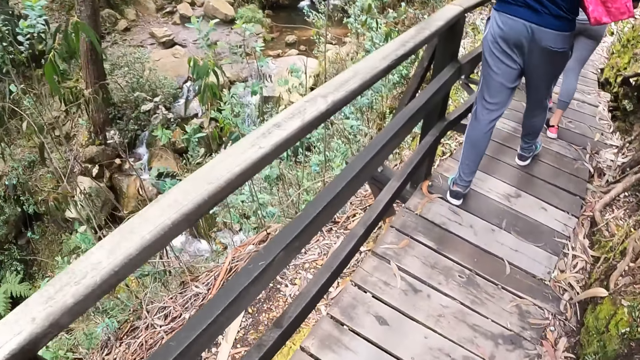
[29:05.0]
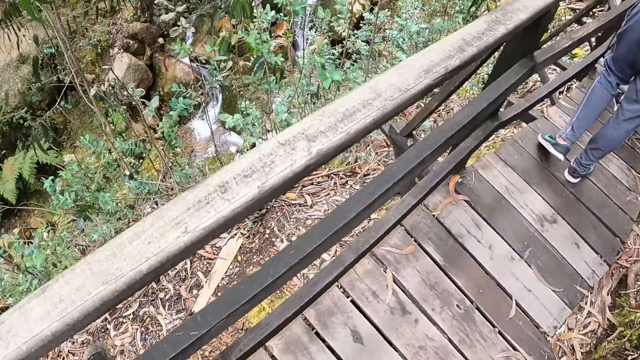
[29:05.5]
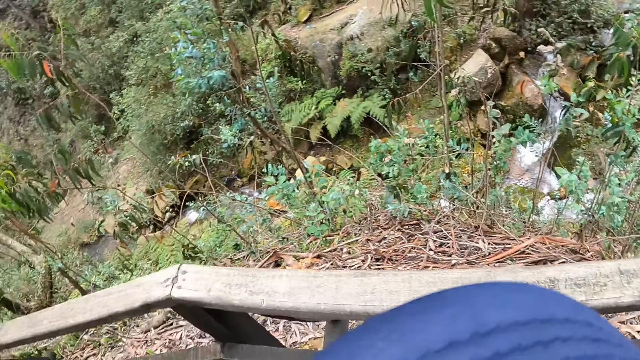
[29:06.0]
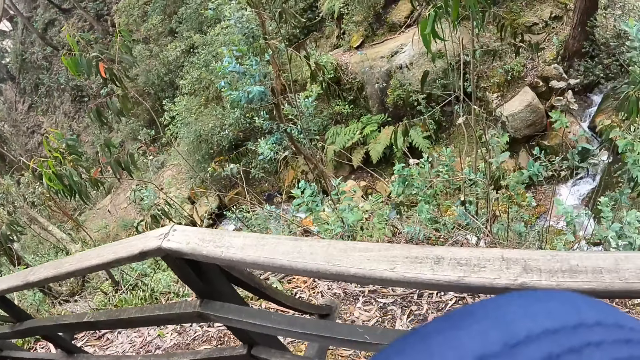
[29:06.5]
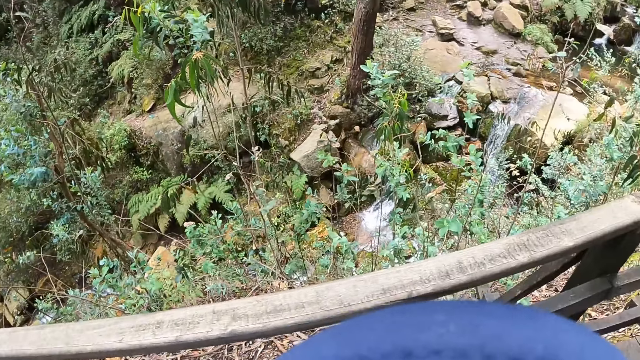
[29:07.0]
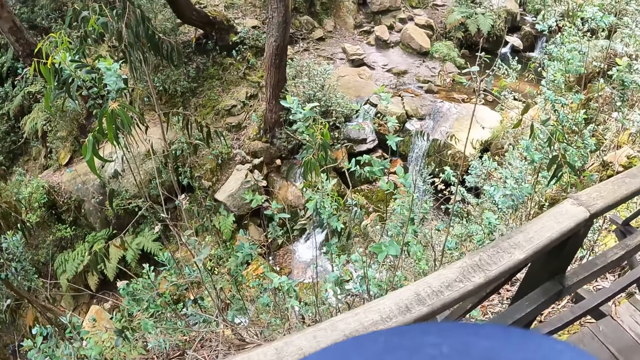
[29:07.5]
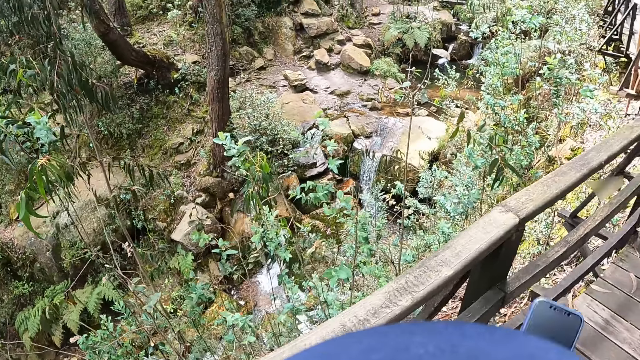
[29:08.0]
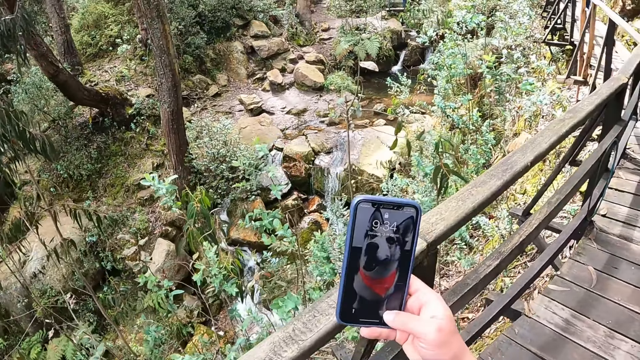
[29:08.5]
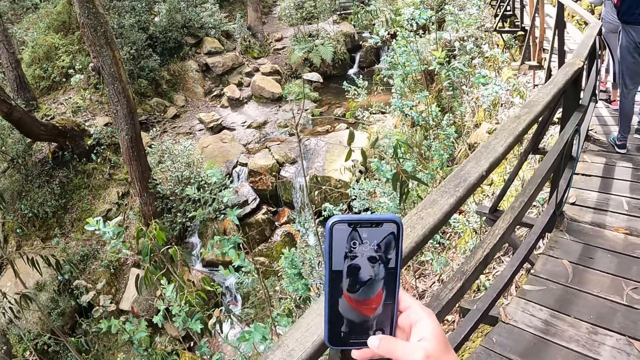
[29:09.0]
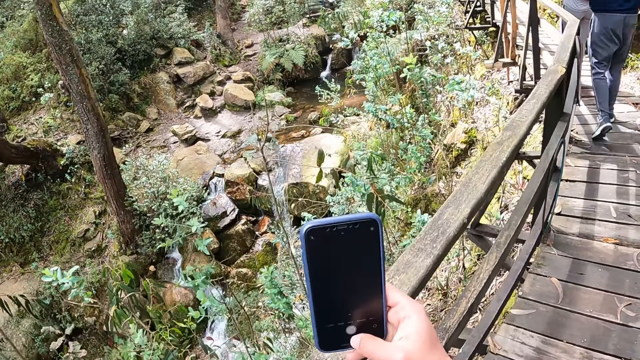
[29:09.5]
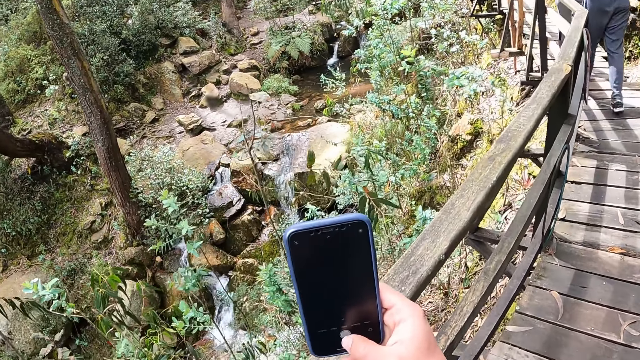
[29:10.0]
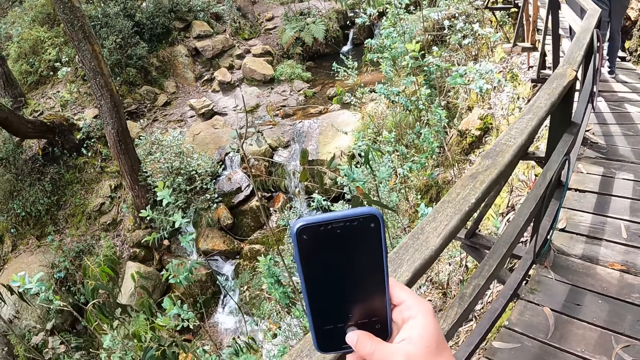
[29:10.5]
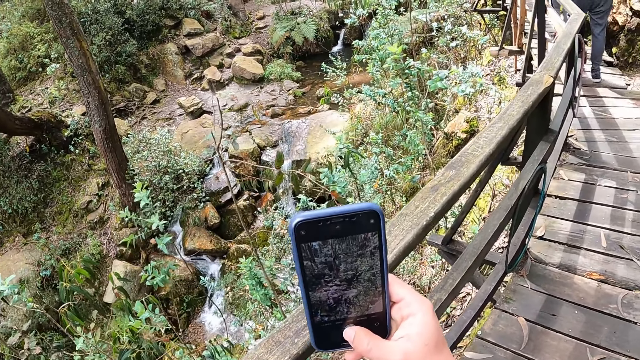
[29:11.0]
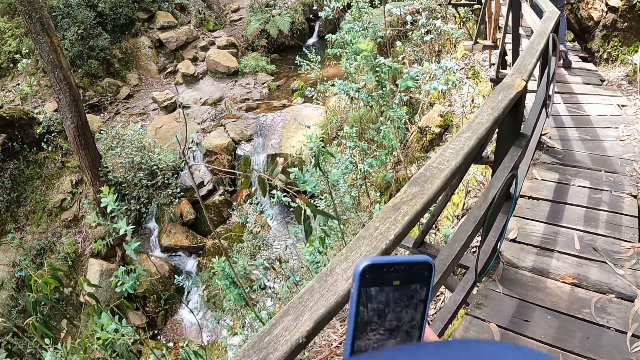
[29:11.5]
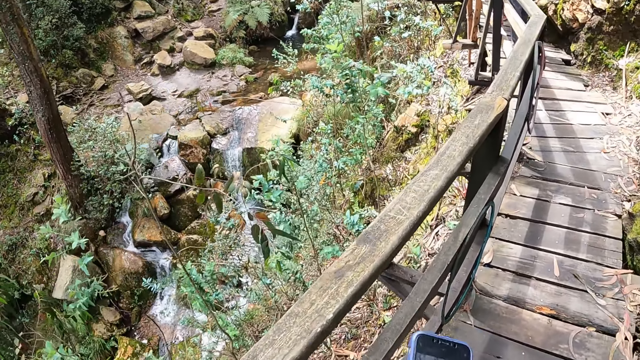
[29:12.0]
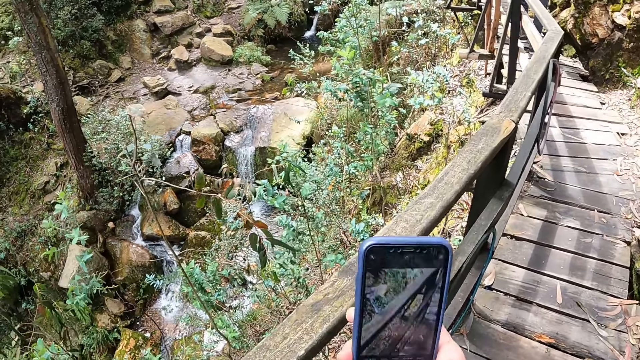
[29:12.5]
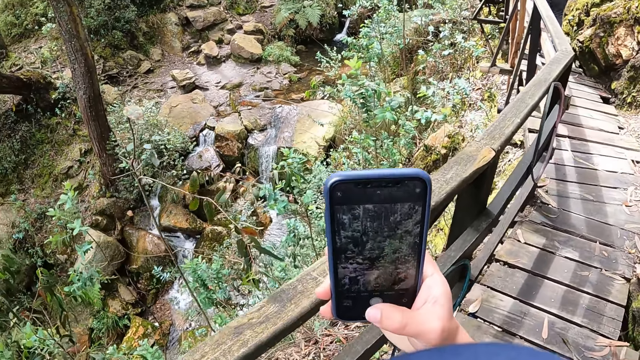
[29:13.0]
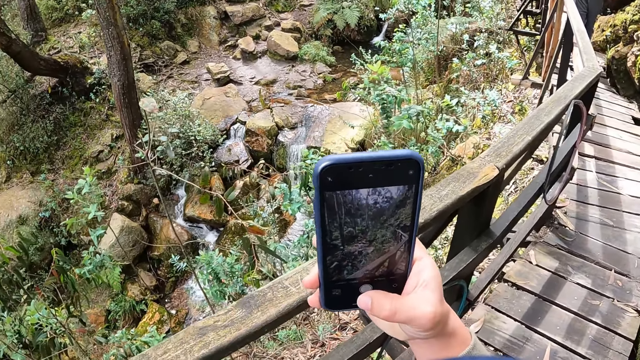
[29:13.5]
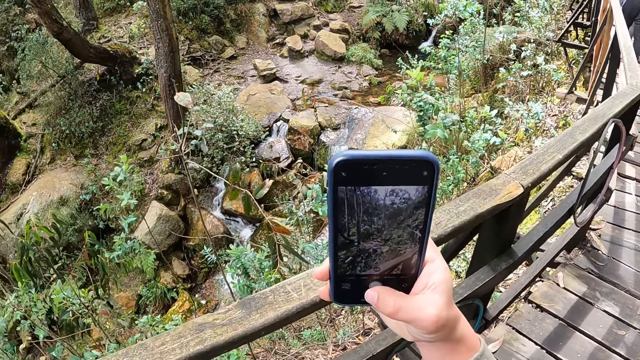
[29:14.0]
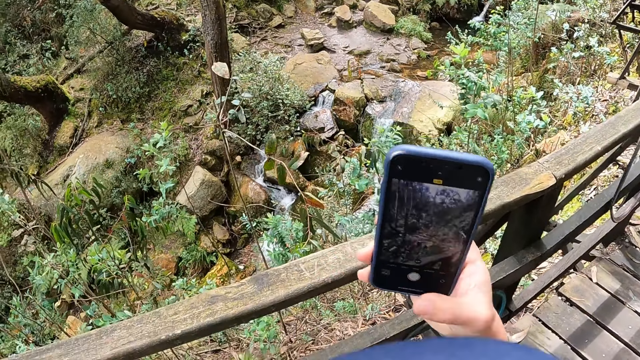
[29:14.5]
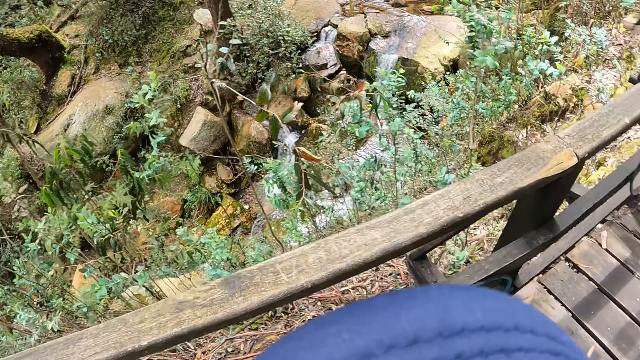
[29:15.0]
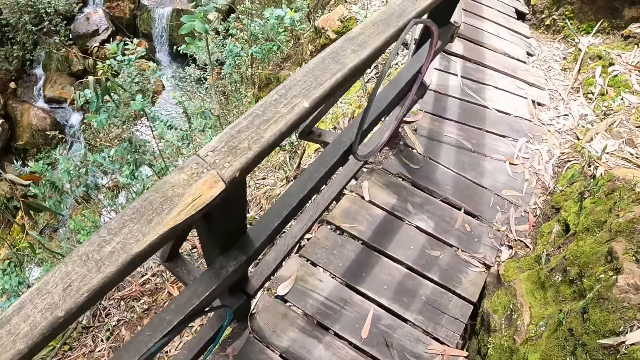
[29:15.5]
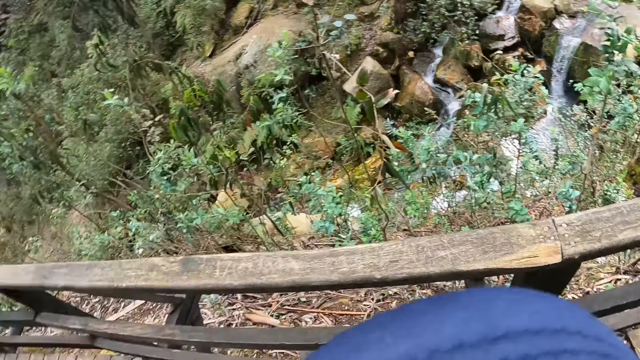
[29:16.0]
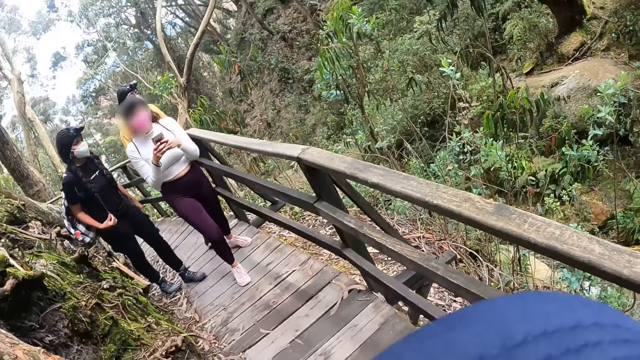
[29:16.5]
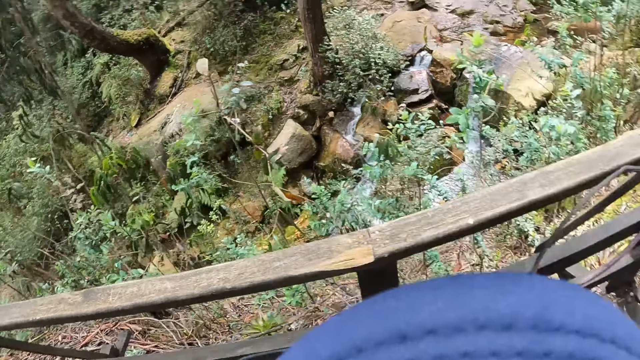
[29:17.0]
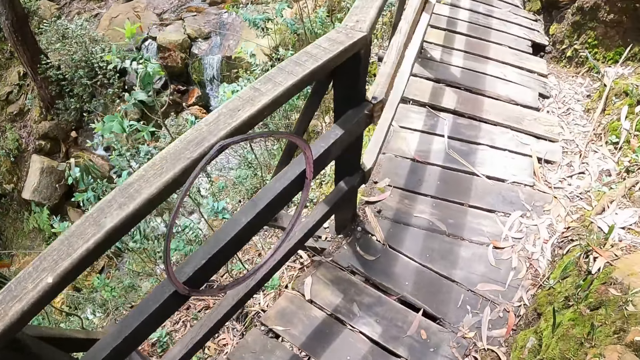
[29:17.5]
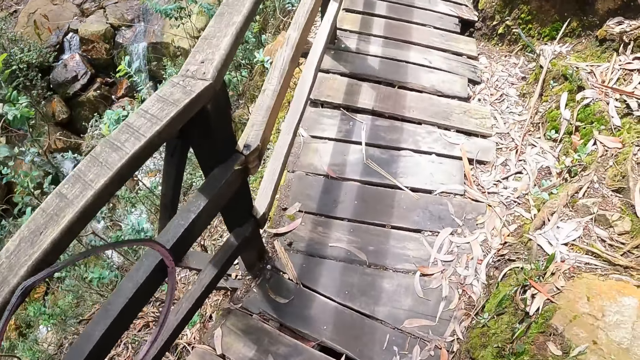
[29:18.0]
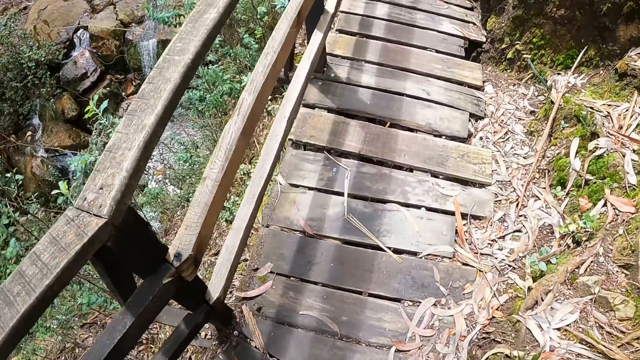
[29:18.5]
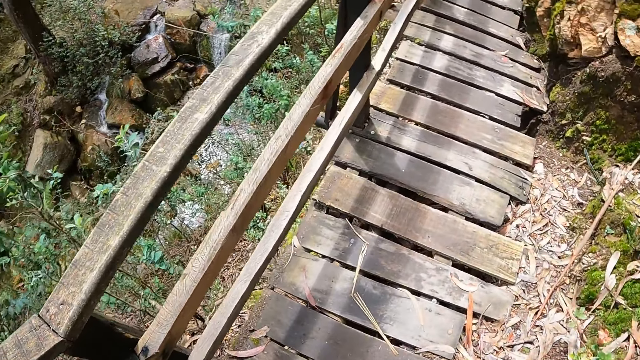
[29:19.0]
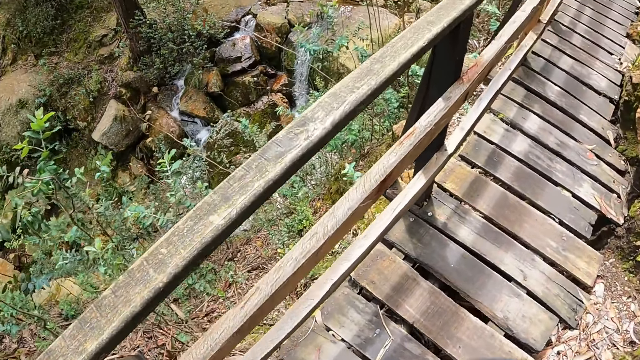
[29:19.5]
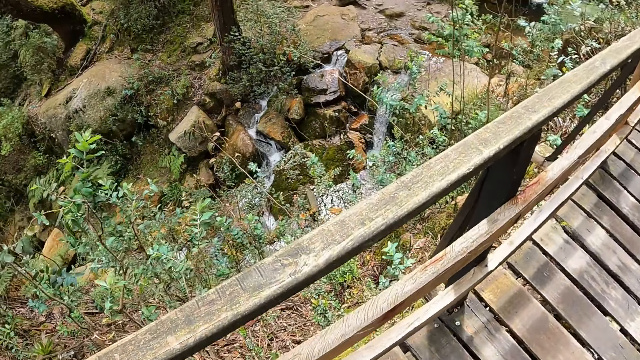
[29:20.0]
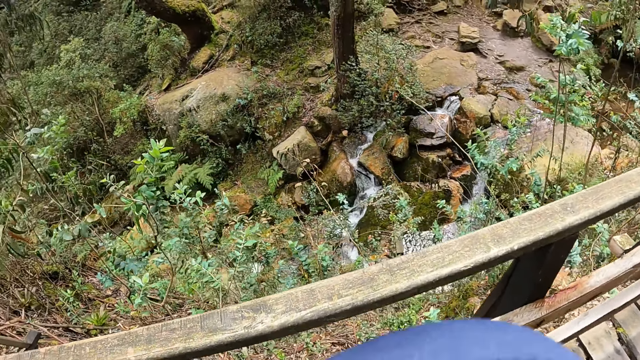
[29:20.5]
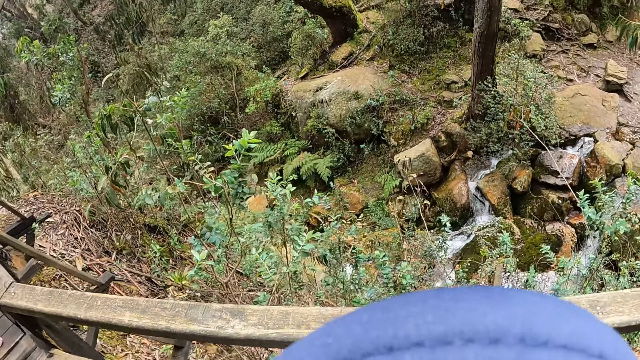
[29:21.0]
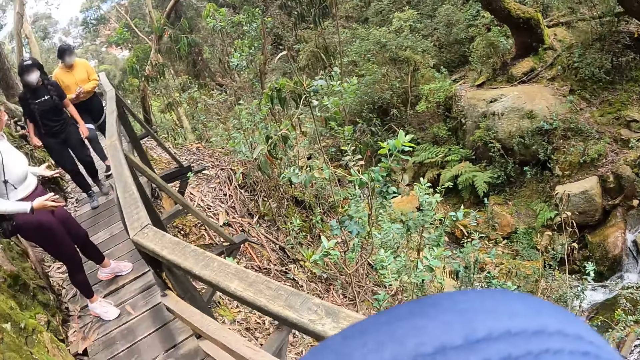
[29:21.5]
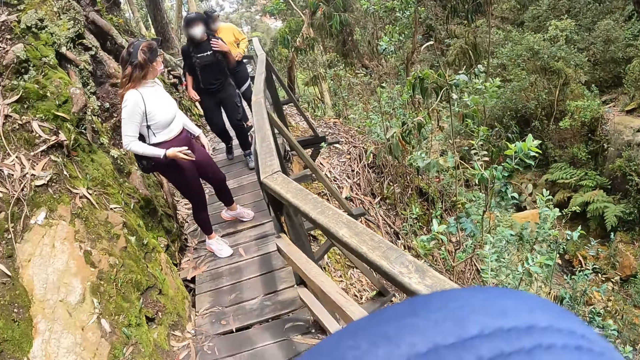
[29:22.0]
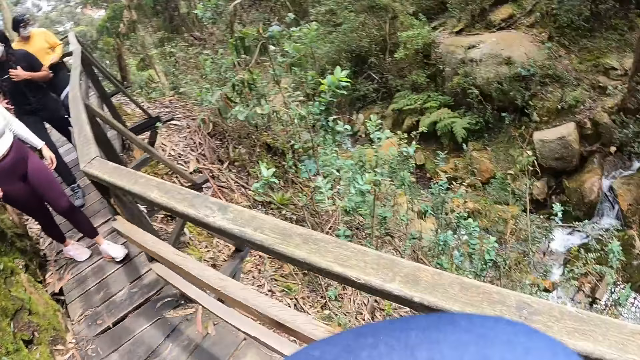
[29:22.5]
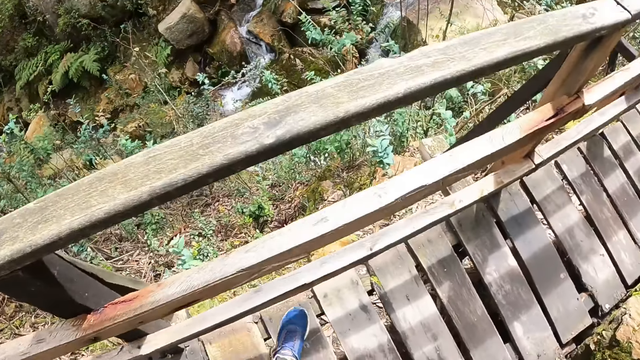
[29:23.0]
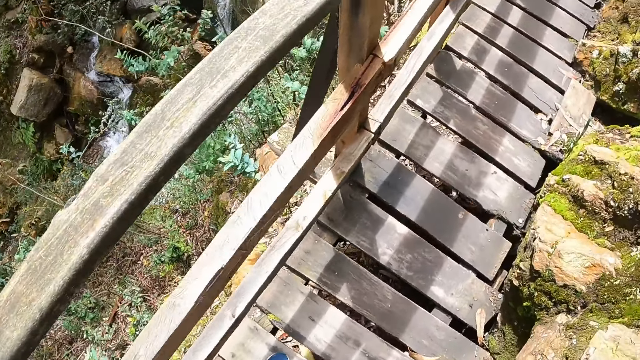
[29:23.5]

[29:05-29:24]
The camera wearer operates the mobile phone with her right hand. She takes a picture. She operates the mobile phone with her right hand again. The woman operates the mobile phones with both hands. The camera wearer walks on the bridge with the group of people.

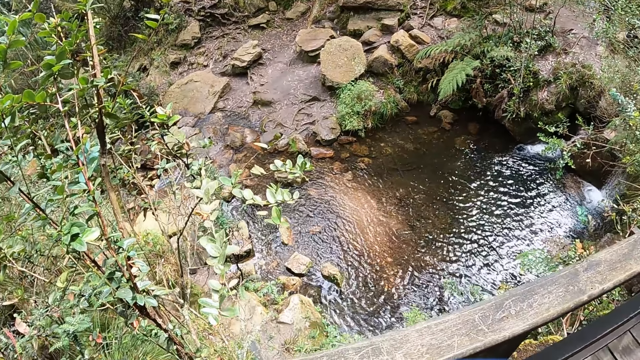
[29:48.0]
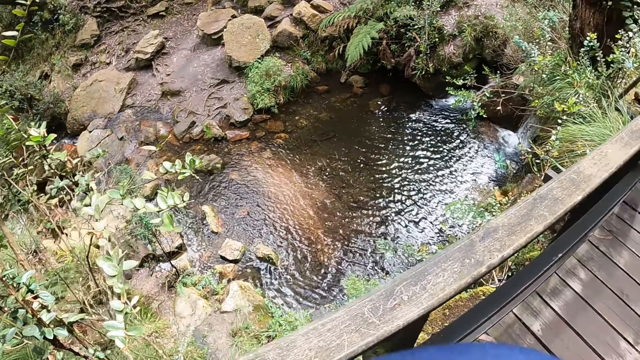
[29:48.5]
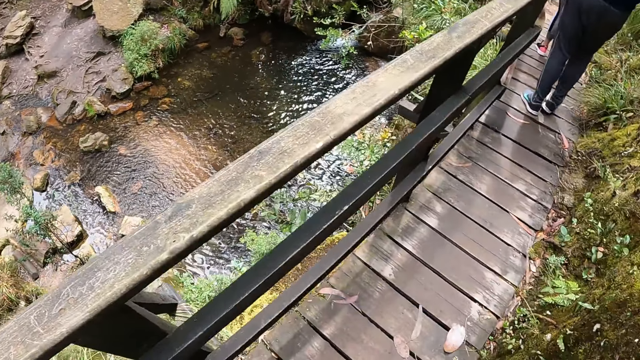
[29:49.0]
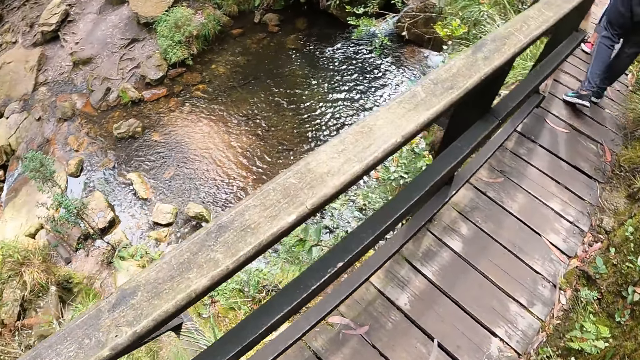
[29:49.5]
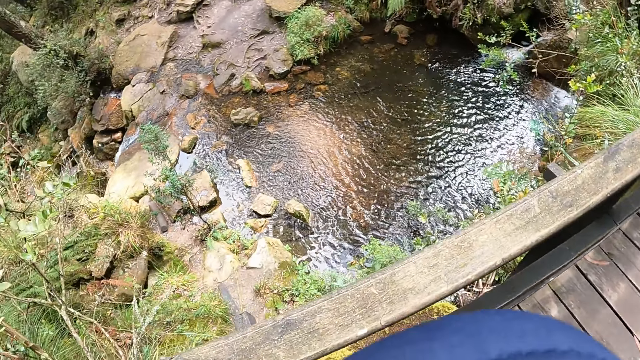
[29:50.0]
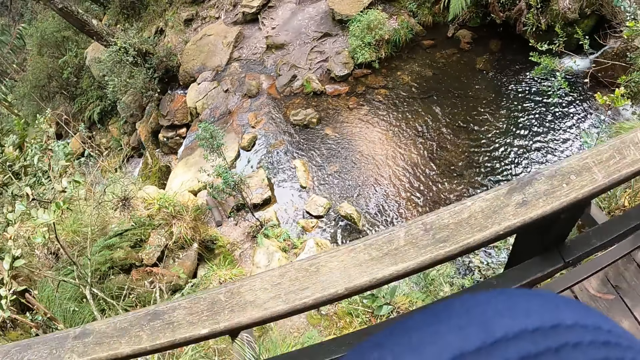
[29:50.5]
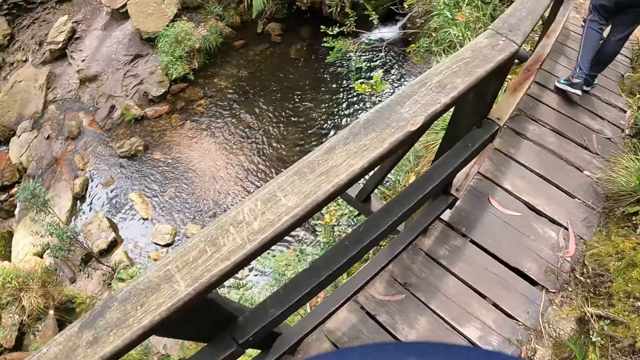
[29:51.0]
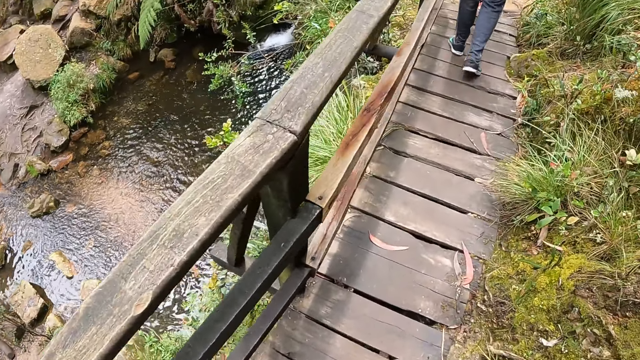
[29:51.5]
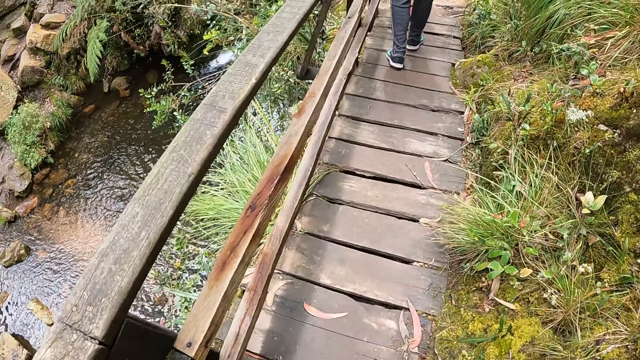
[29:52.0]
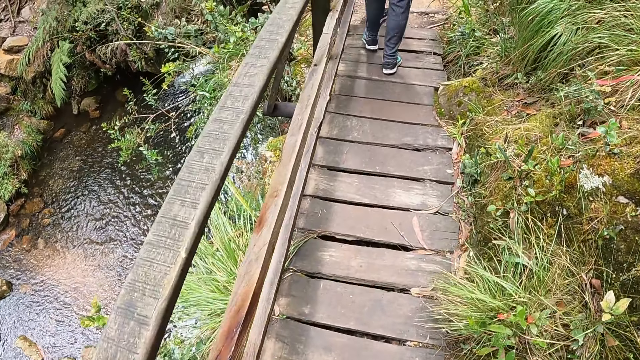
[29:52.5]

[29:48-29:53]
The camera wearer walks on the bridge with the group of people.
